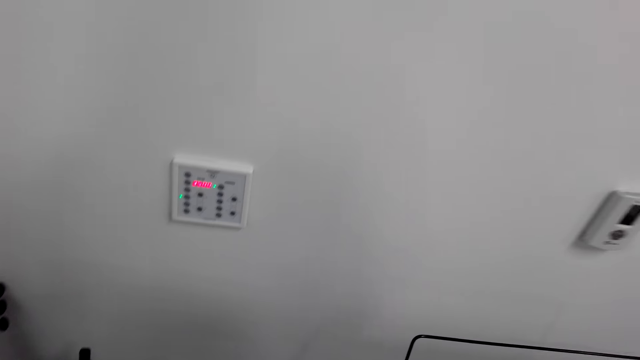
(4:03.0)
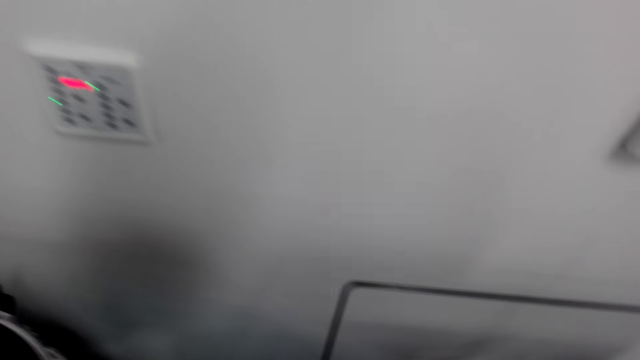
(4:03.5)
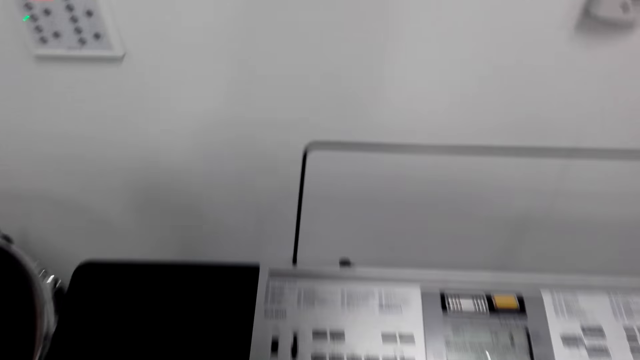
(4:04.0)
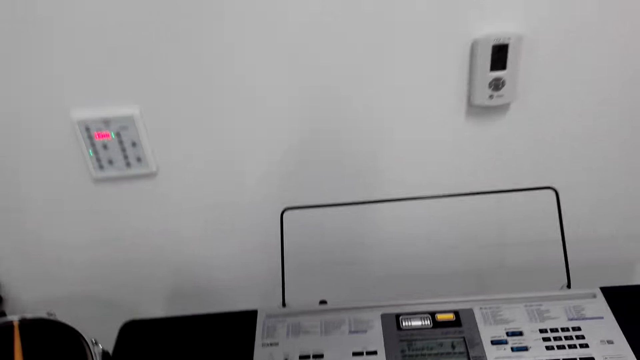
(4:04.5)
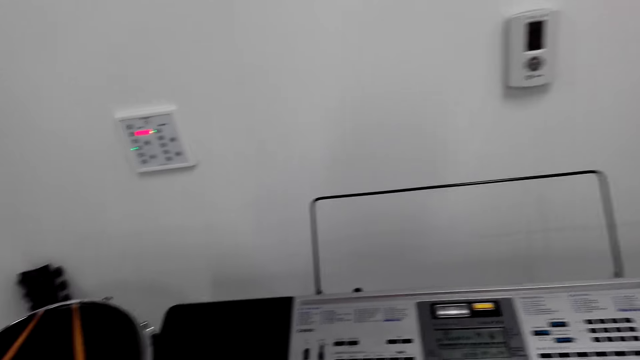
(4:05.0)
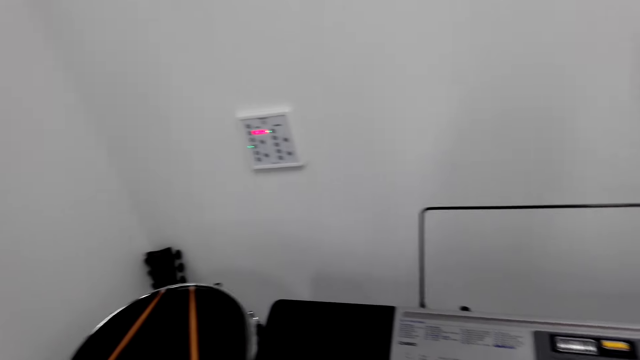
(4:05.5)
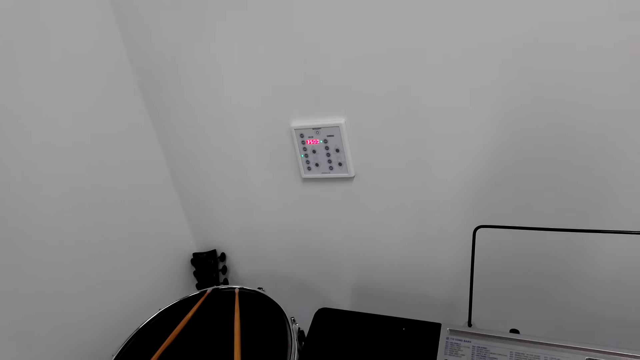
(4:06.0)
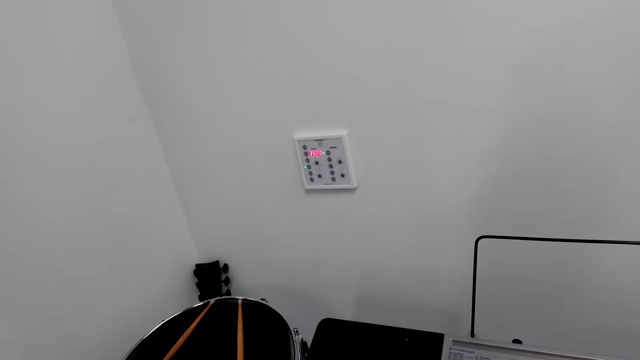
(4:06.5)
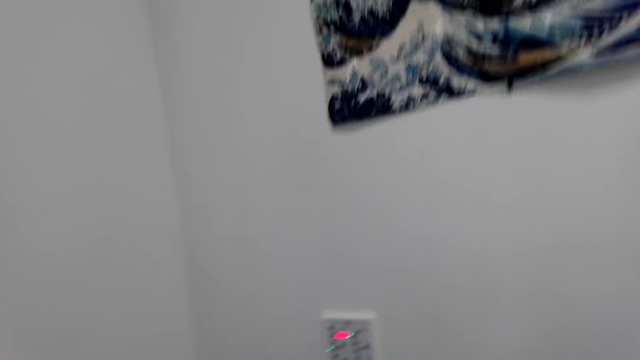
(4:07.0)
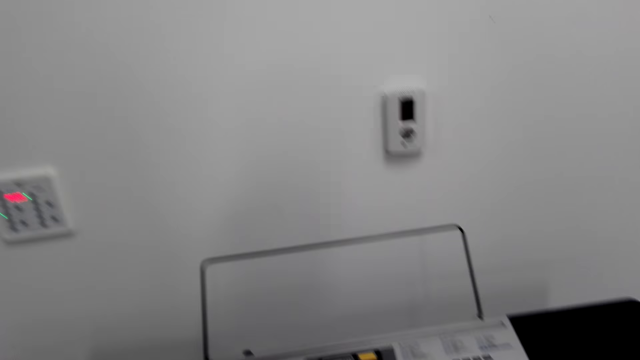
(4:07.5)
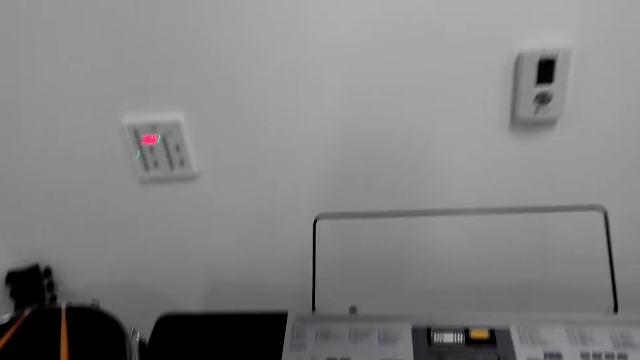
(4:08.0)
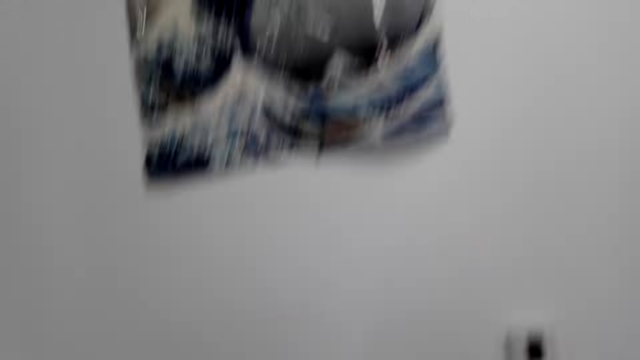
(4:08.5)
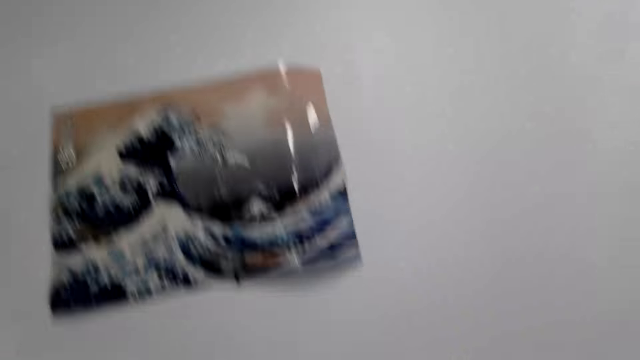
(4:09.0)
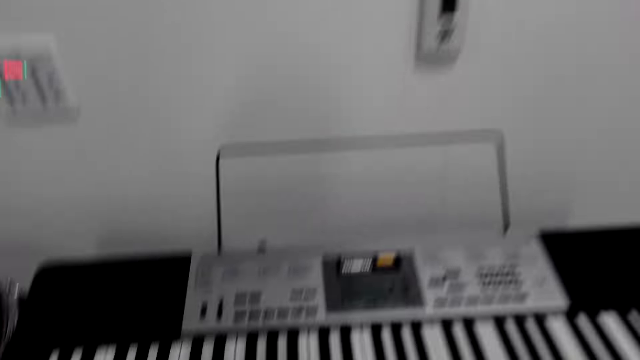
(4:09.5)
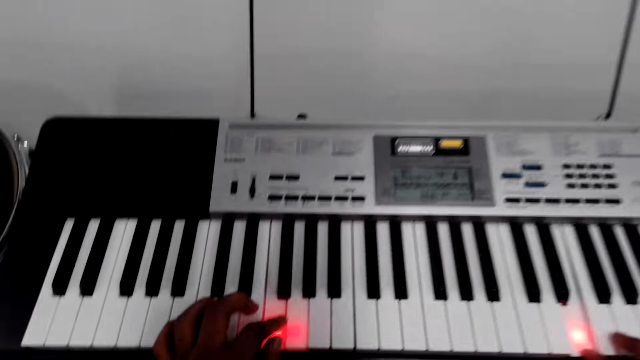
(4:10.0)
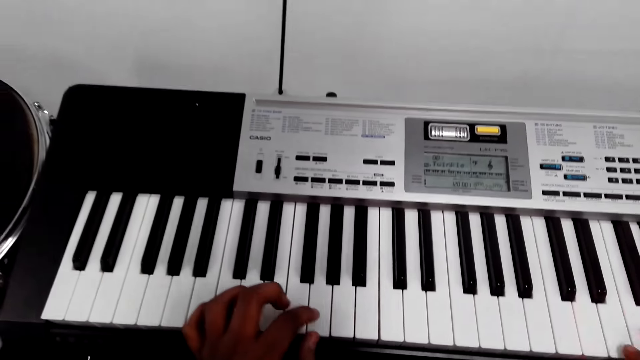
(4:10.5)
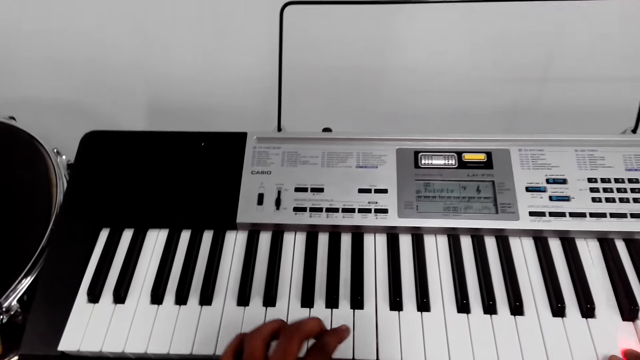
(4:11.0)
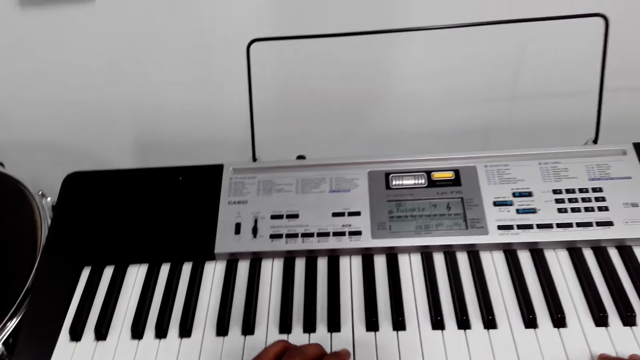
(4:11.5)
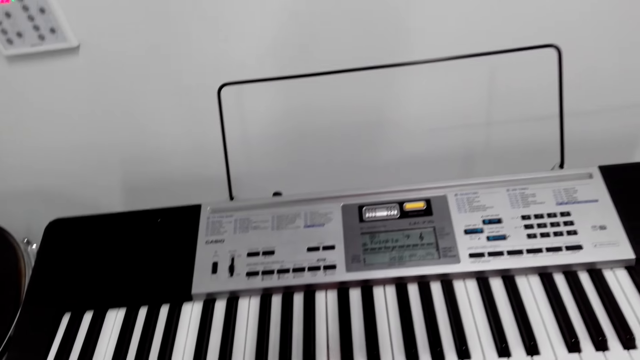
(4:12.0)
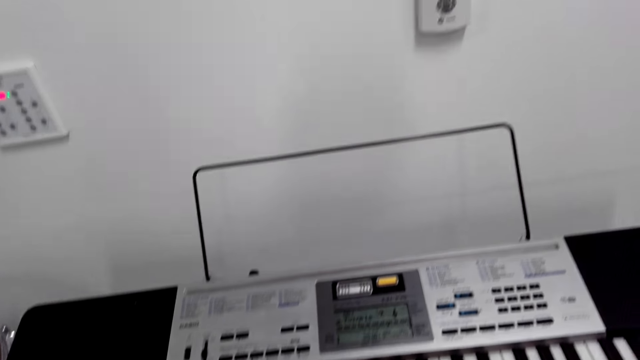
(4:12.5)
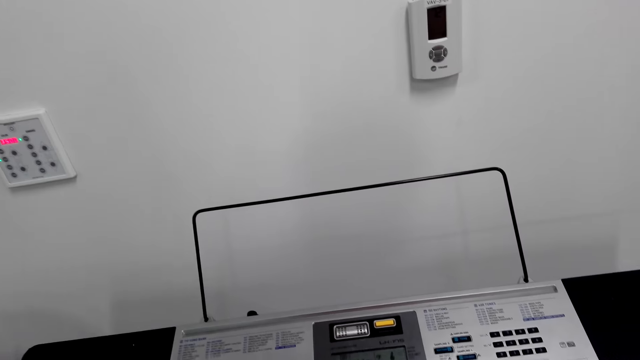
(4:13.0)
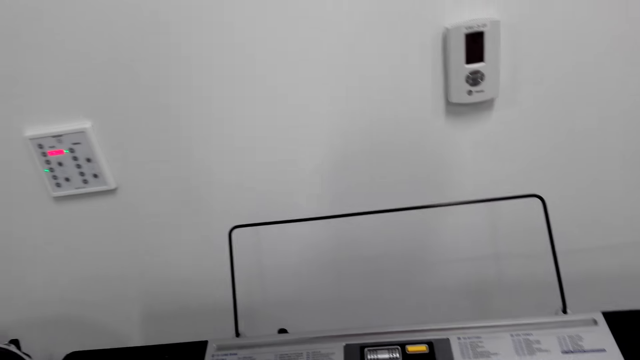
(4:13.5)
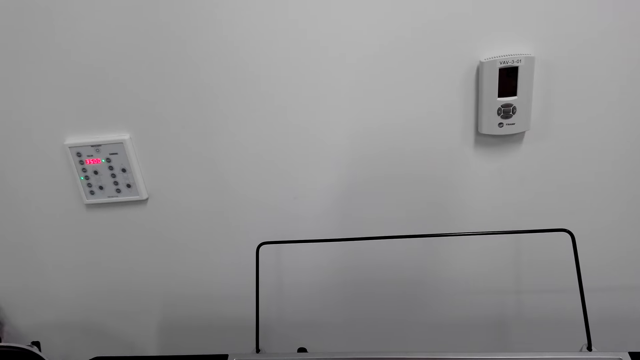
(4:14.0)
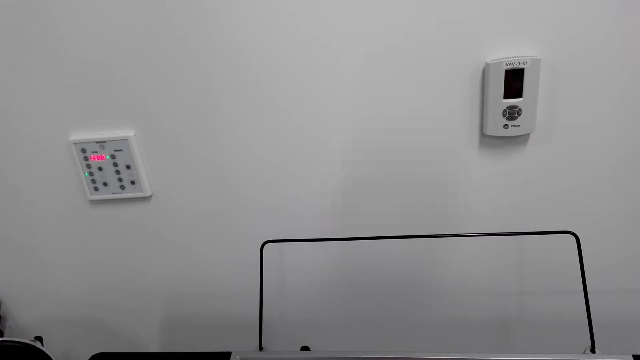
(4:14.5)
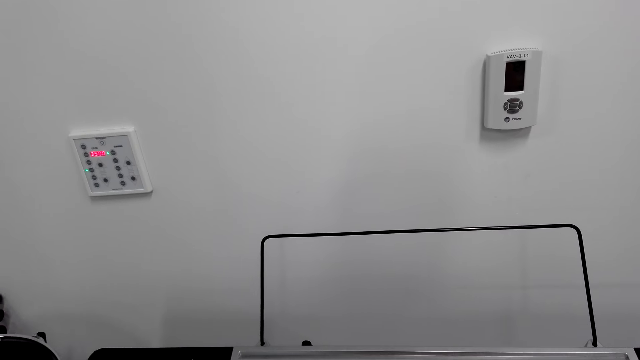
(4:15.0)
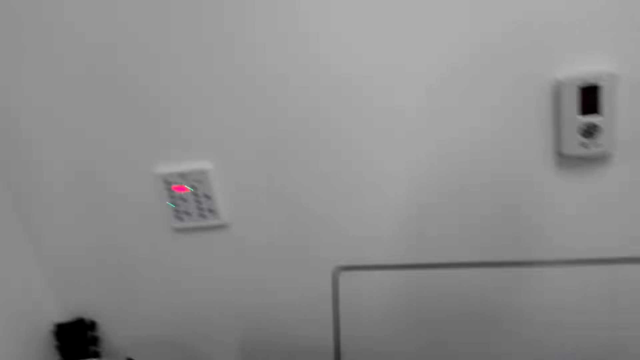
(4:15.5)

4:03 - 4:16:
The camera wearer plays a piano. They dialogue with a woman. They play the piano.

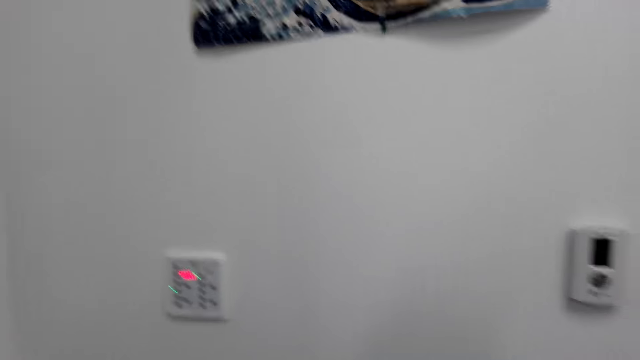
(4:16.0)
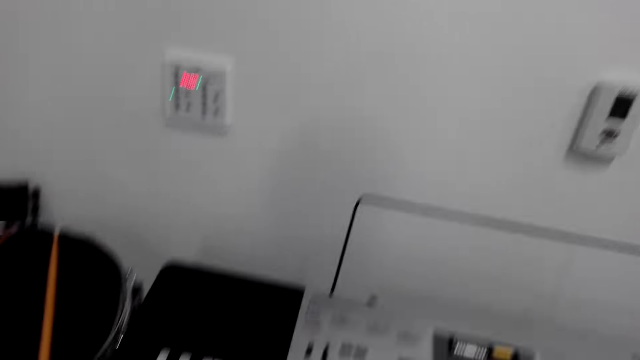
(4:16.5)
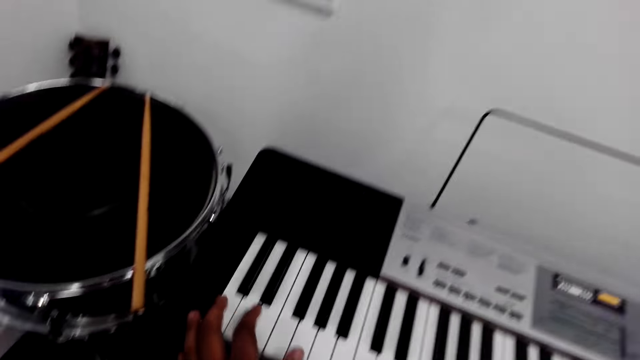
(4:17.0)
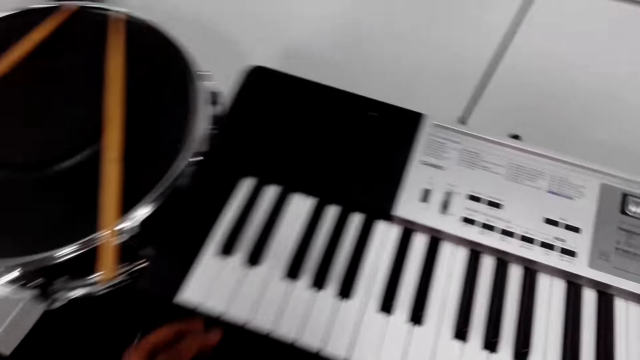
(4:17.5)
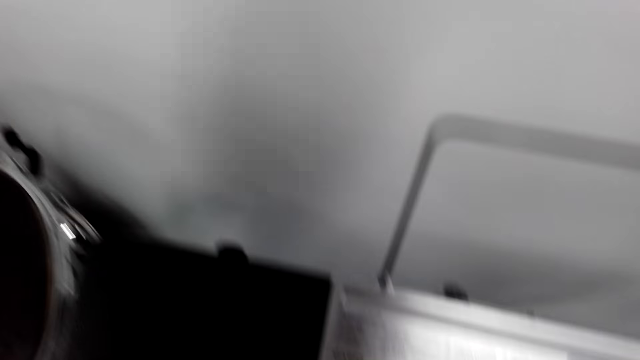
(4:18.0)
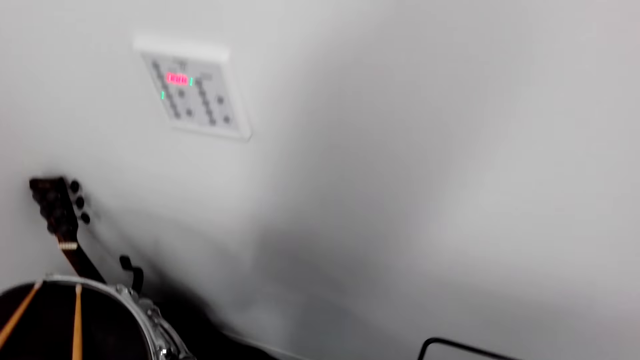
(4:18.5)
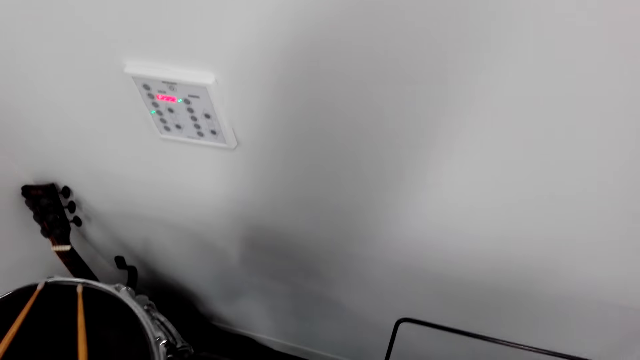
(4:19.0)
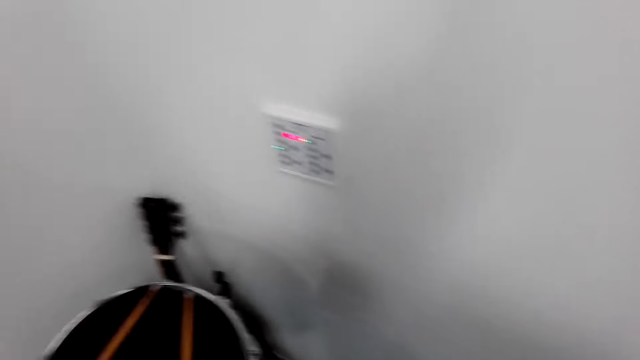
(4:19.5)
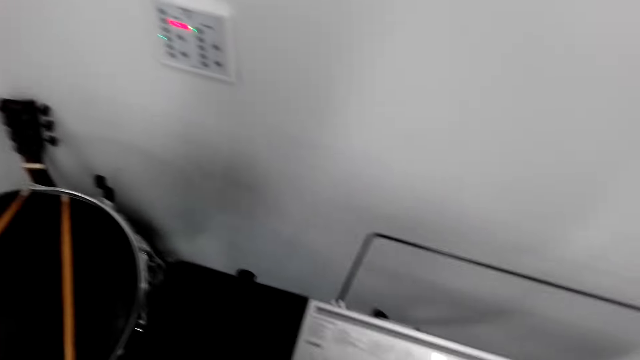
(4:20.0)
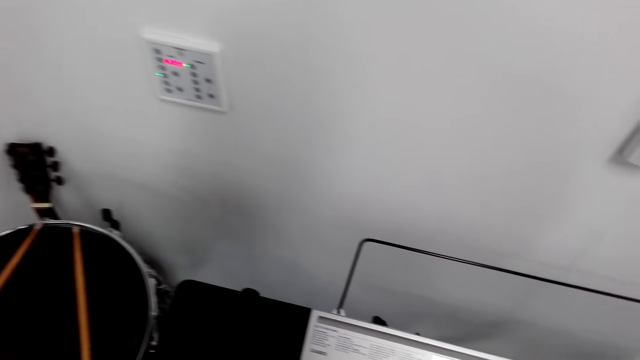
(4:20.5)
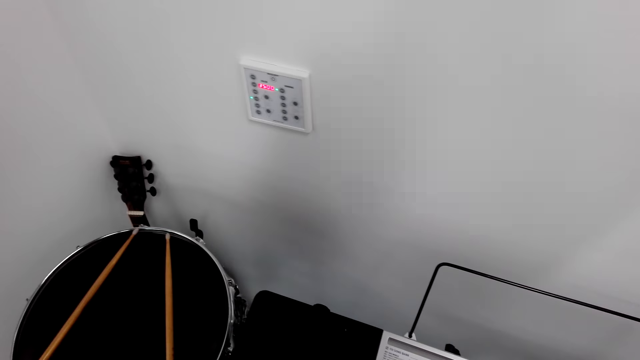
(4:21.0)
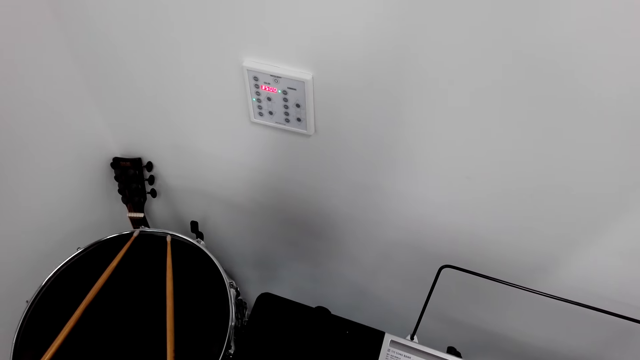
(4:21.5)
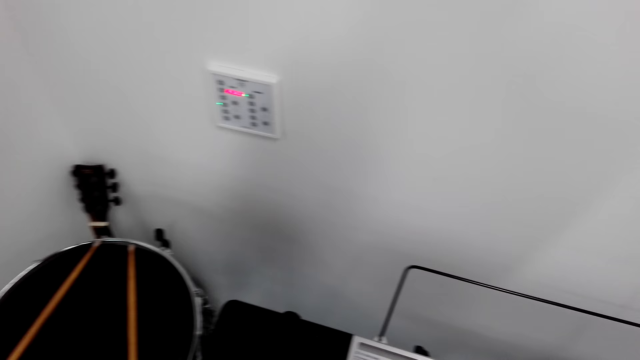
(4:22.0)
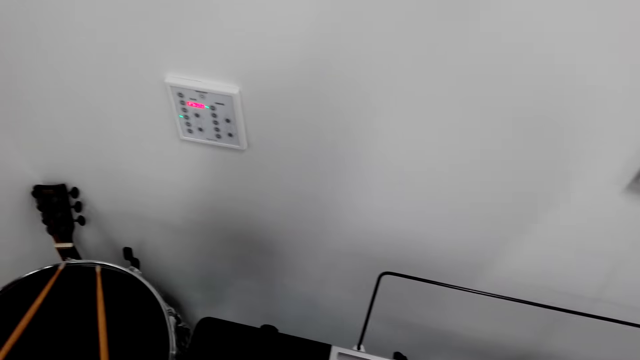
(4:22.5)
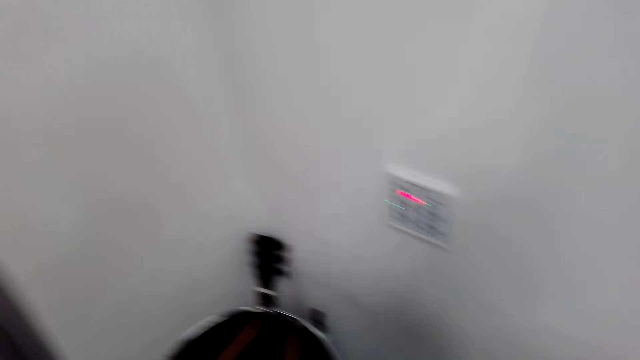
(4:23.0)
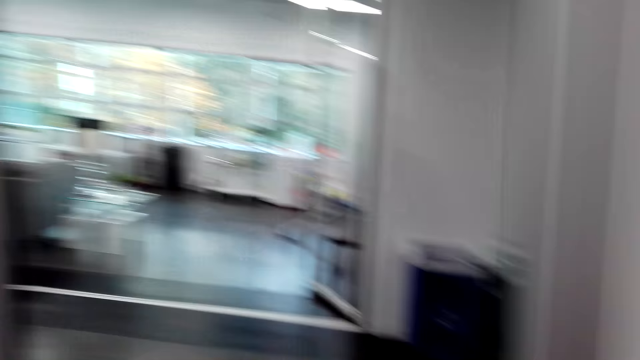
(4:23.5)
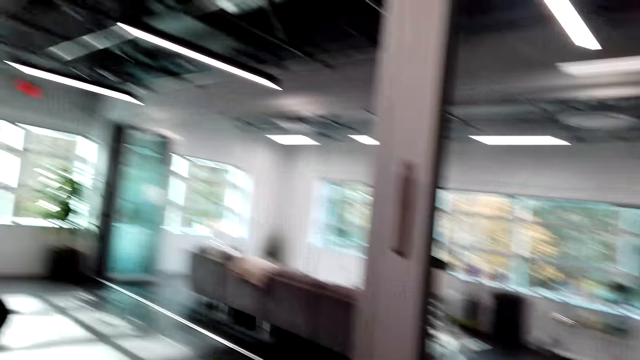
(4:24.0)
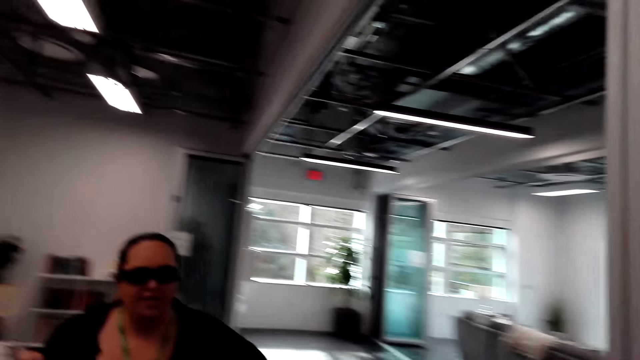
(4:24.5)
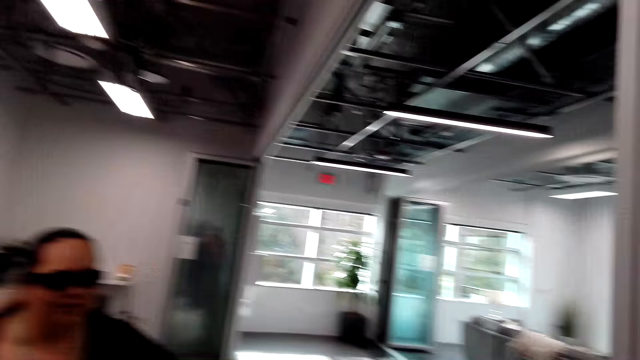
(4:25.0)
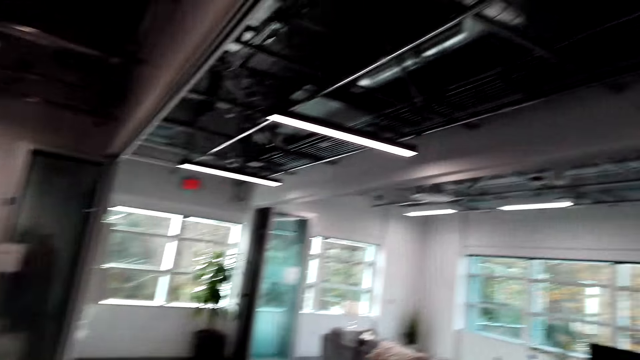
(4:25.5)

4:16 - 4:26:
The camera wearer looks around.
